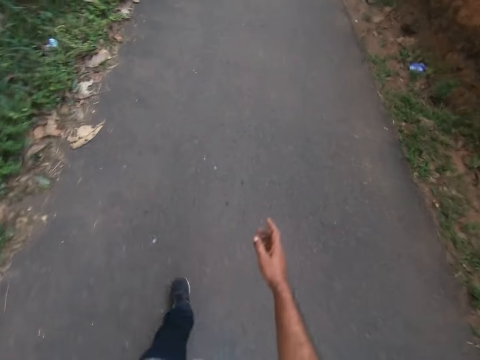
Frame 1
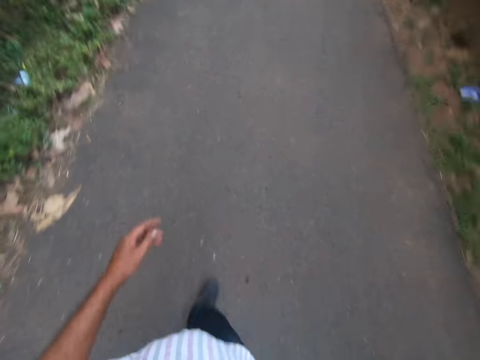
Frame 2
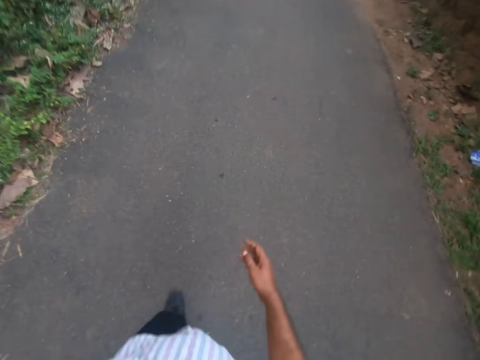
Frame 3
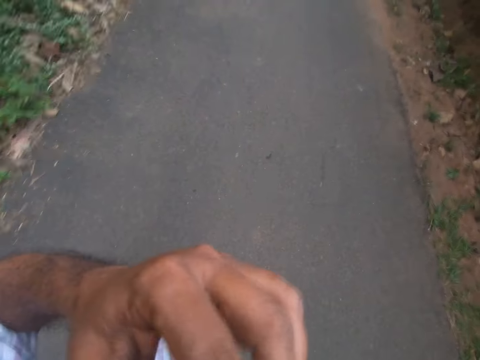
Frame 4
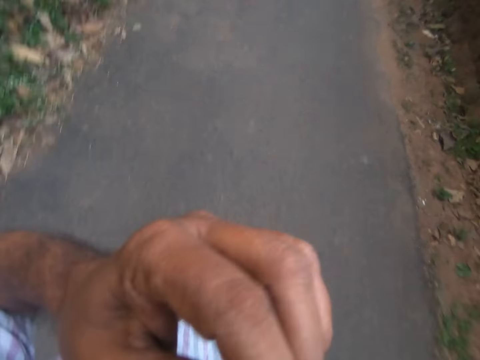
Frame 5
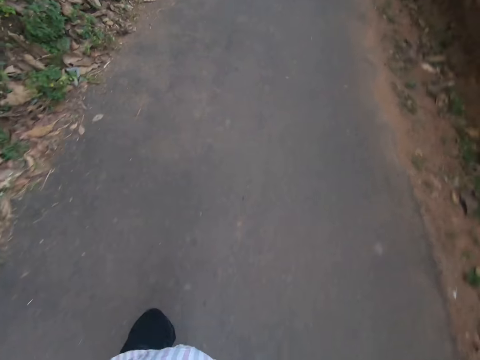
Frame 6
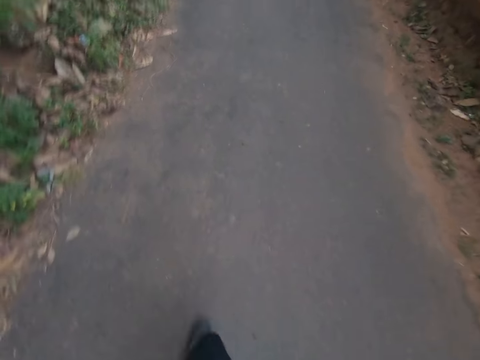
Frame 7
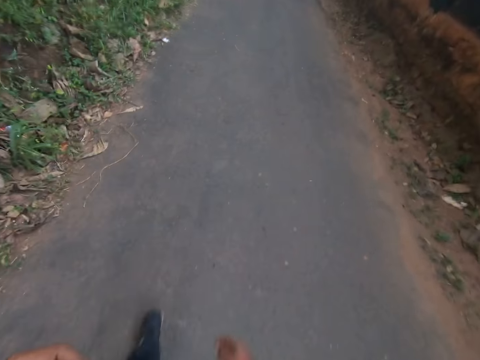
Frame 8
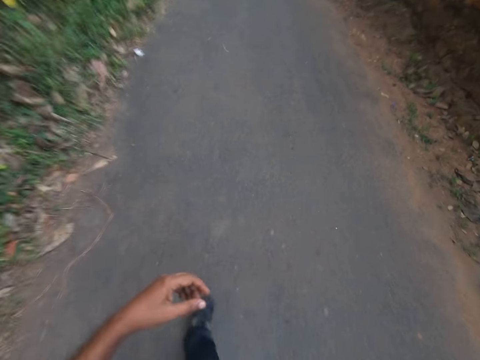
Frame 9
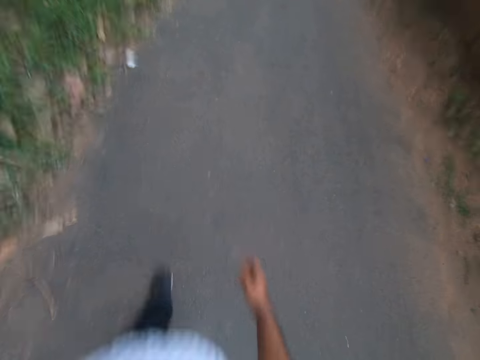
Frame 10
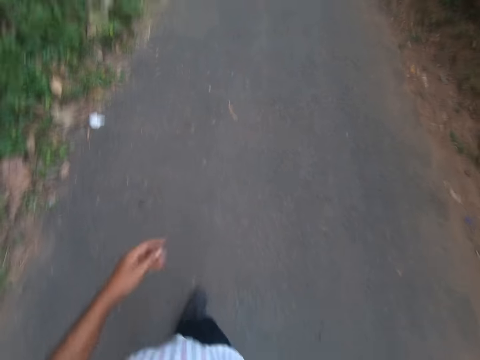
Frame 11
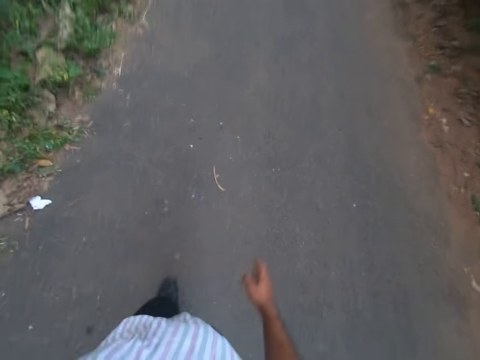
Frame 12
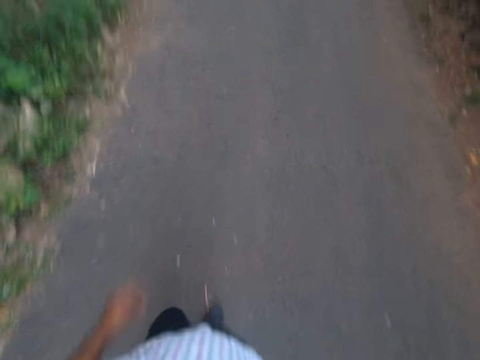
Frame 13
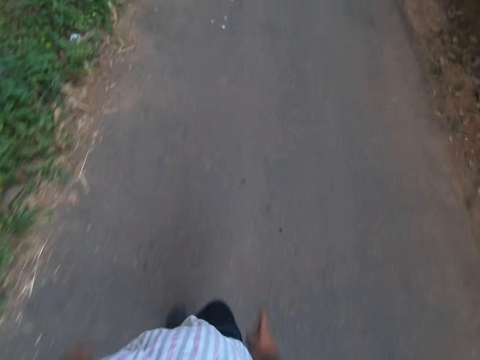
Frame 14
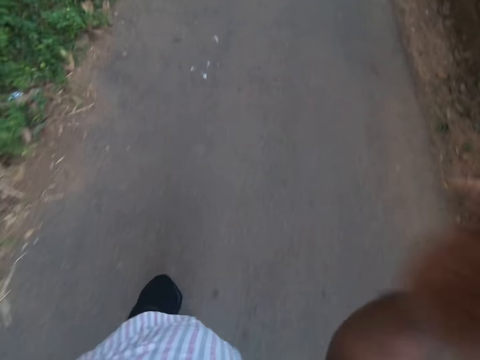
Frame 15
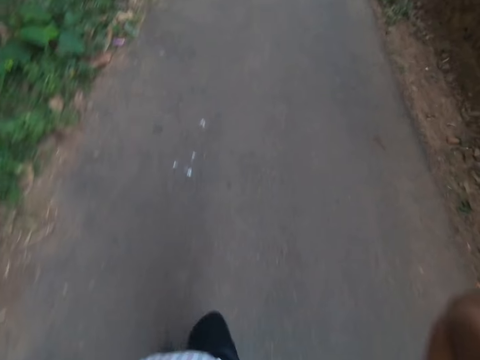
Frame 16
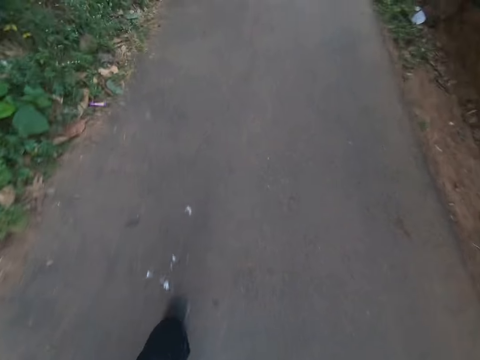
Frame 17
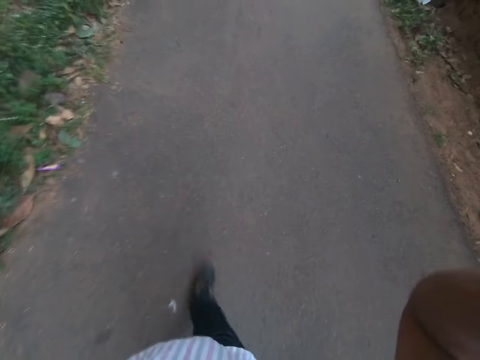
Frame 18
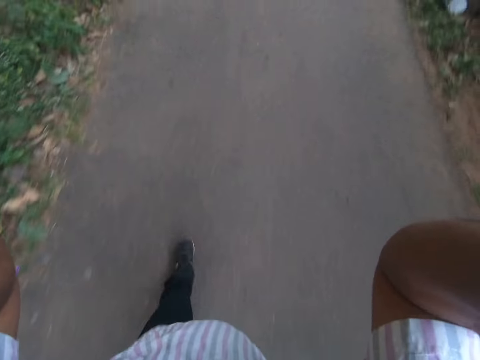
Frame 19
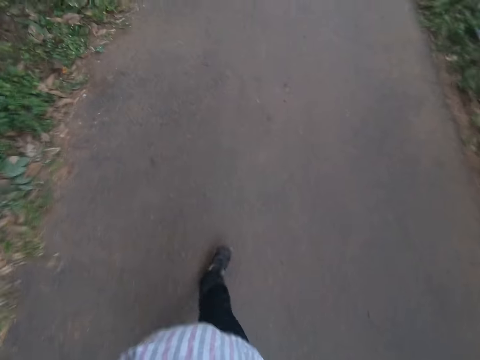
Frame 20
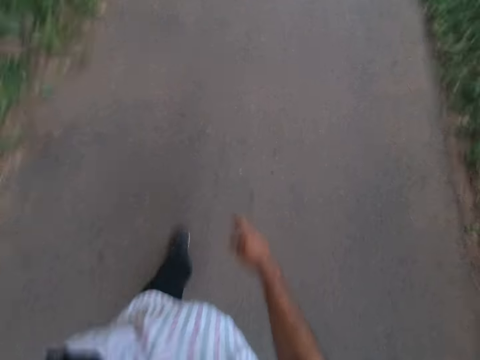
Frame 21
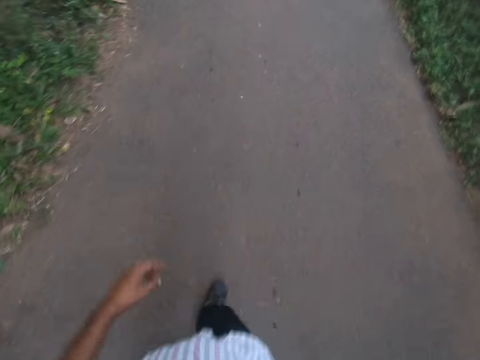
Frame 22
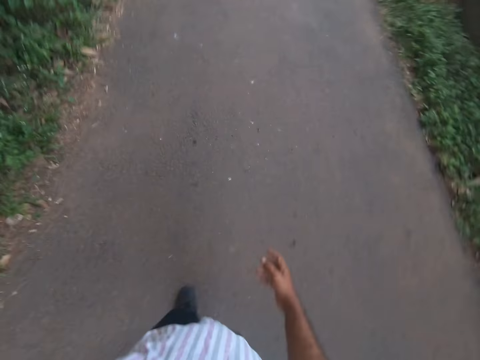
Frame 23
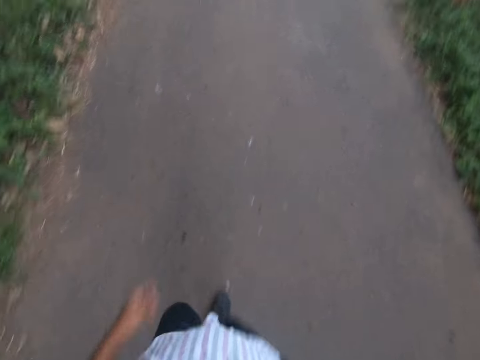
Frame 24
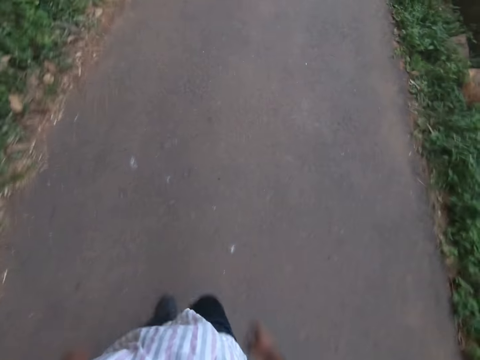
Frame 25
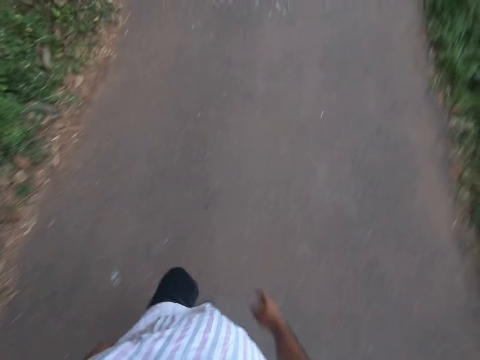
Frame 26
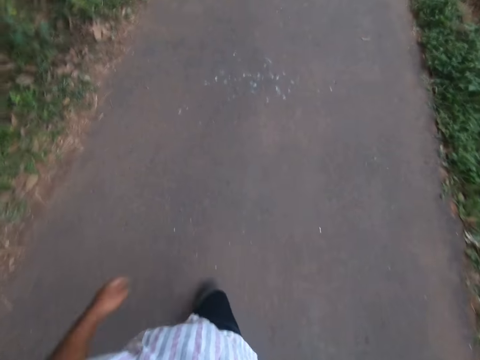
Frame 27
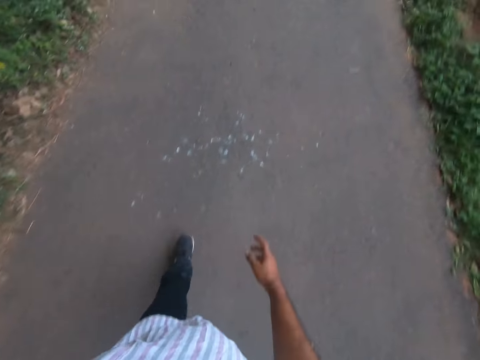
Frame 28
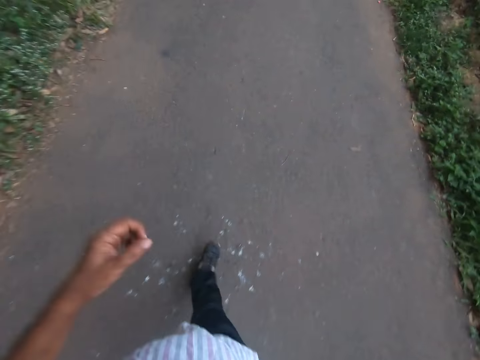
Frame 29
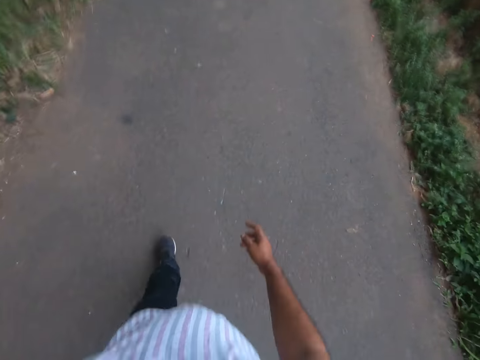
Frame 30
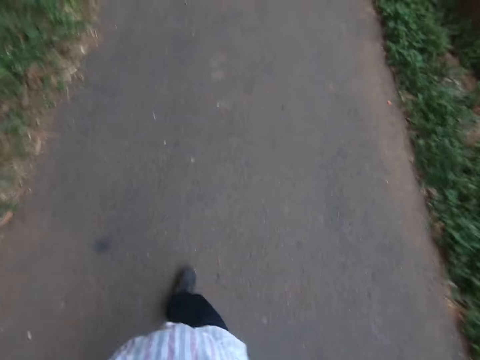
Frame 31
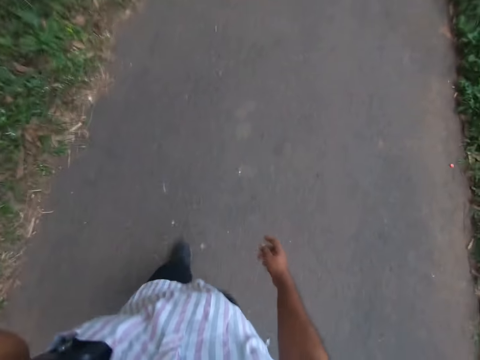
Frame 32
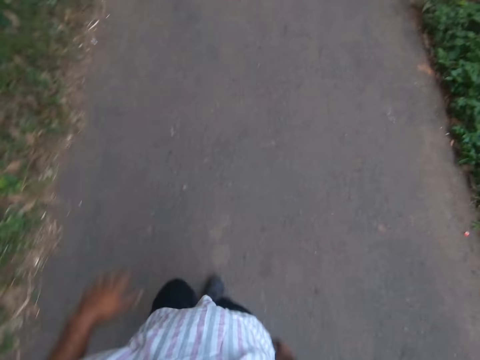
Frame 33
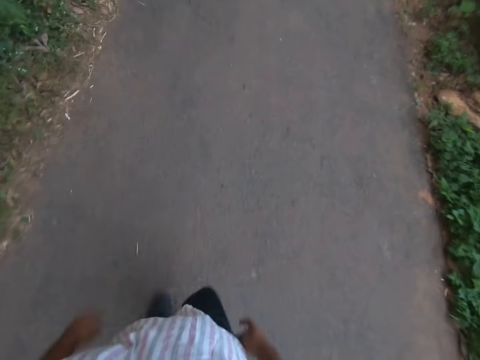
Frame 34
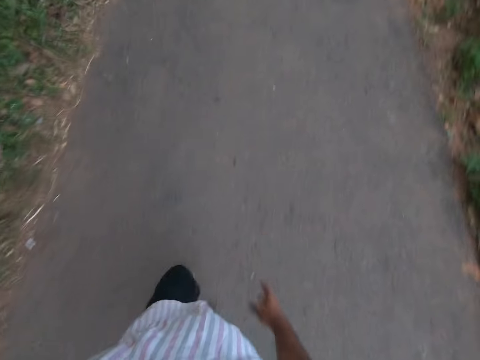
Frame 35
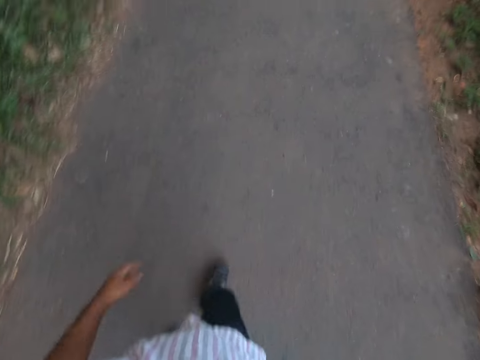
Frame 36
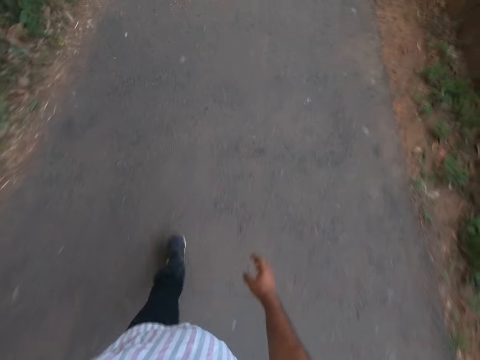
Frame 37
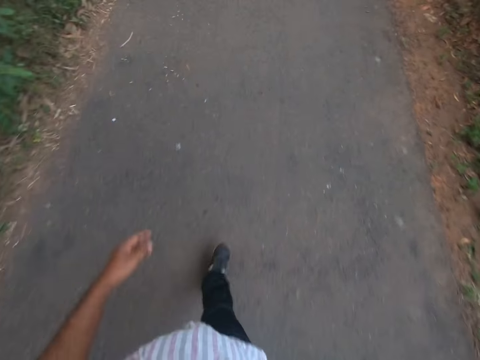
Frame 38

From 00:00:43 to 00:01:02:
The camera wearer does something with his hand. He raises the left hand. He walks around the area. He adjusts the camera with his hands. He raises the right hand. He walks around the area. He does something with his hand. He walks around the area.

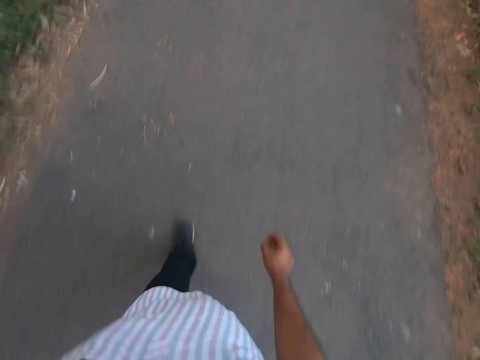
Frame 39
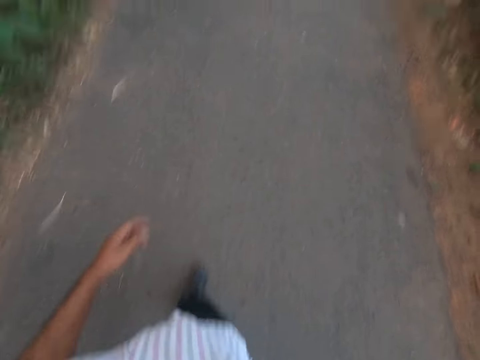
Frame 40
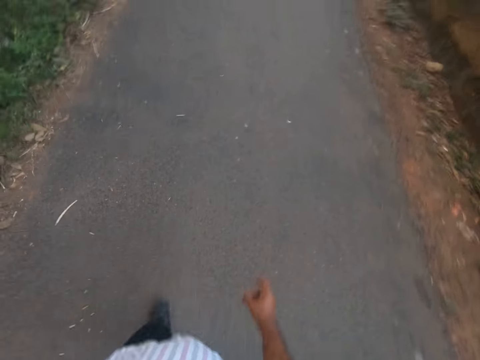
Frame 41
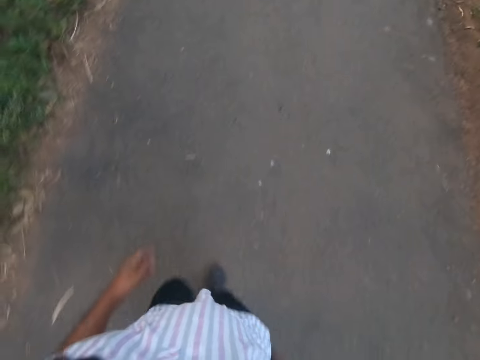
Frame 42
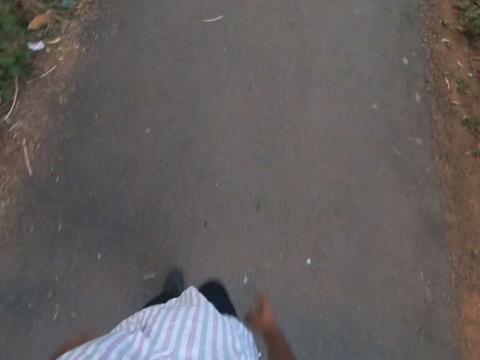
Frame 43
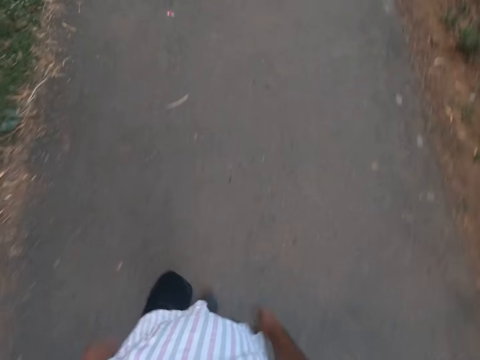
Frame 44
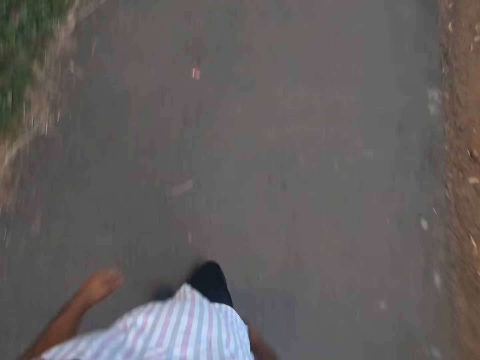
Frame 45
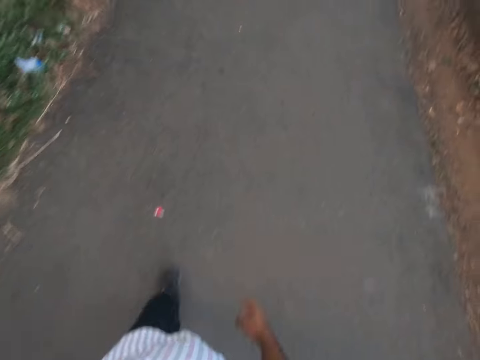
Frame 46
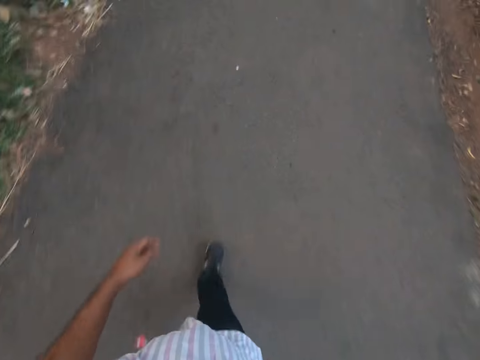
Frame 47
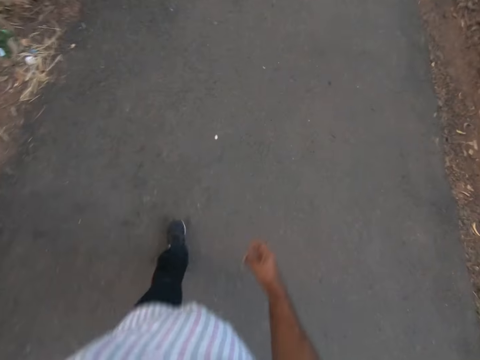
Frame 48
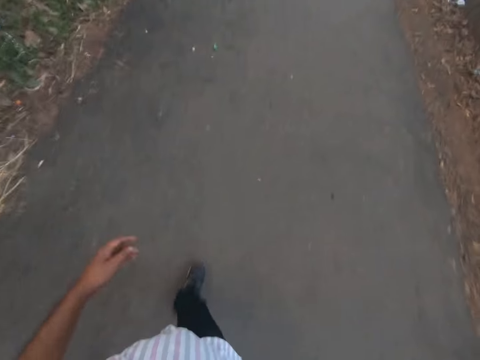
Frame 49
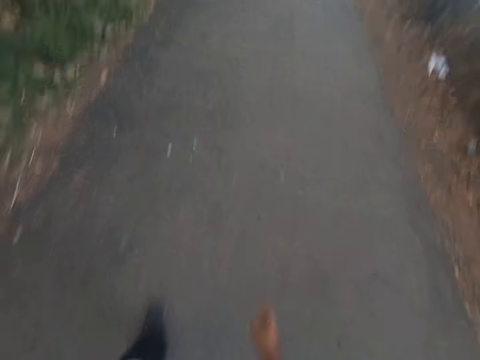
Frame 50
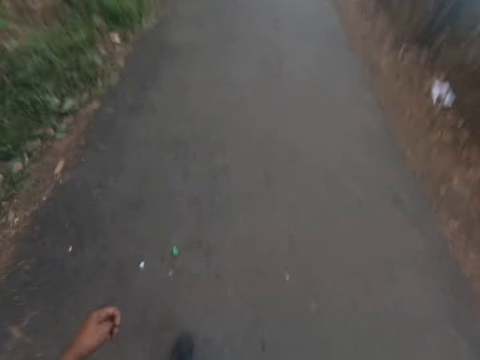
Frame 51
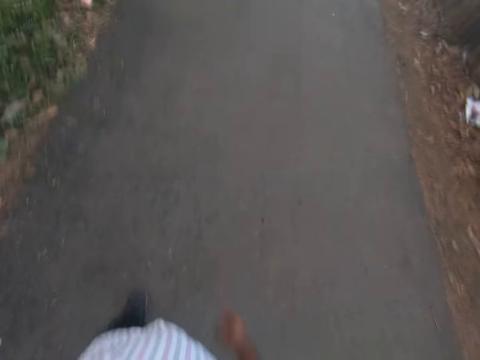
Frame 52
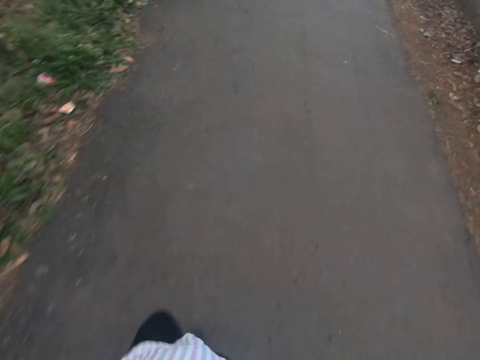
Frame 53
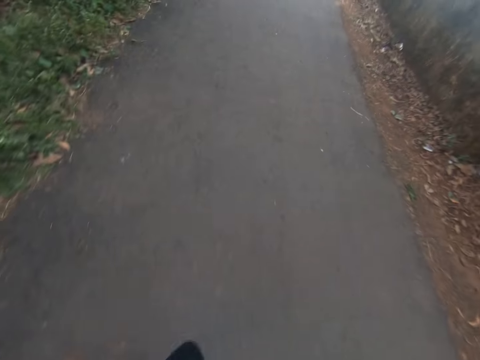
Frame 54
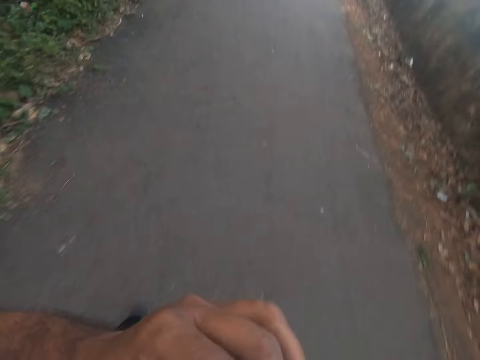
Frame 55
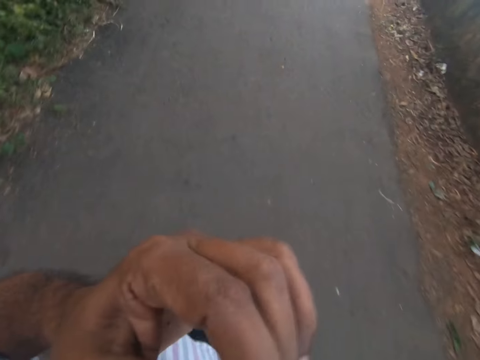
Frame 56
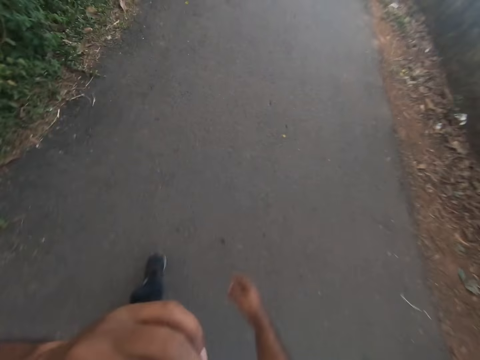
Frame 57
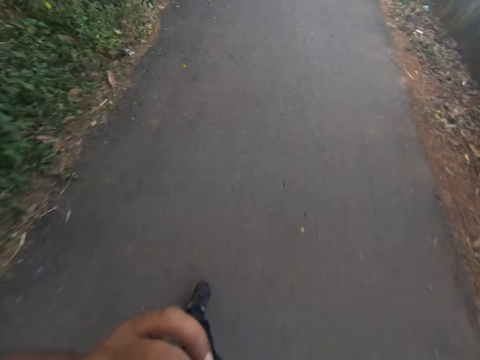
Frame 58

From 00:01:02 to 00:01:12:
The camera wearer raises the left hand. He does something with his hand.
